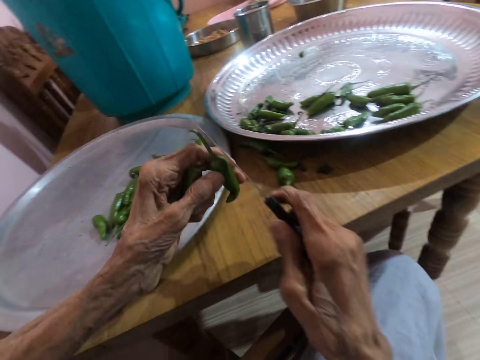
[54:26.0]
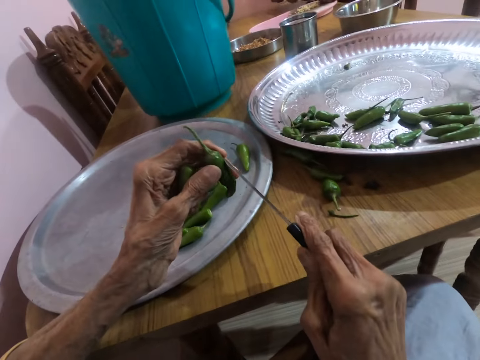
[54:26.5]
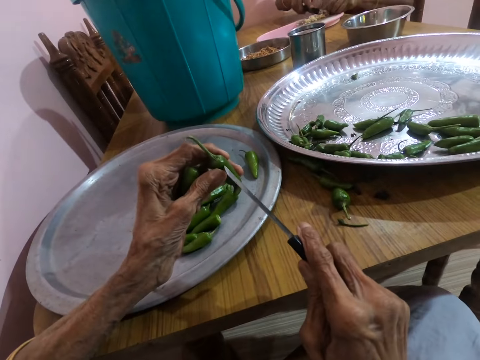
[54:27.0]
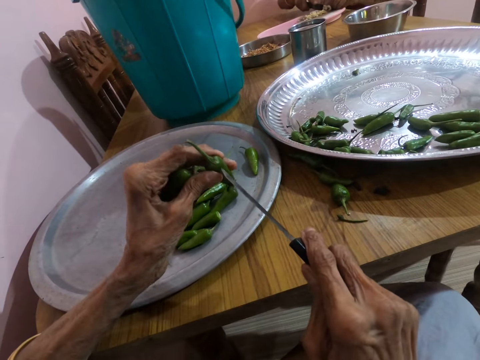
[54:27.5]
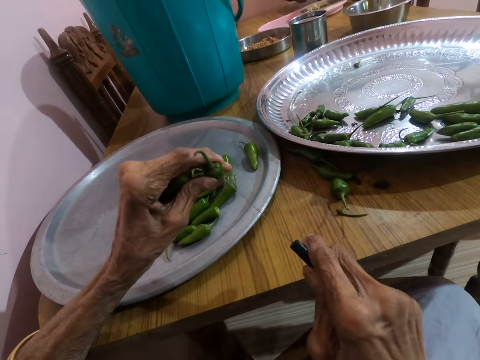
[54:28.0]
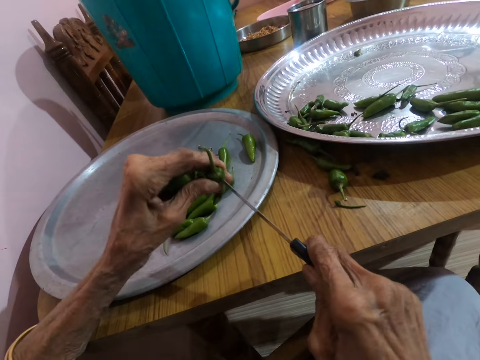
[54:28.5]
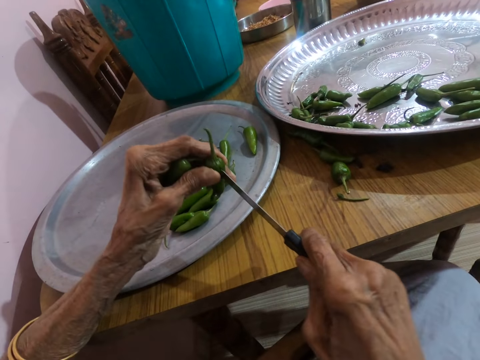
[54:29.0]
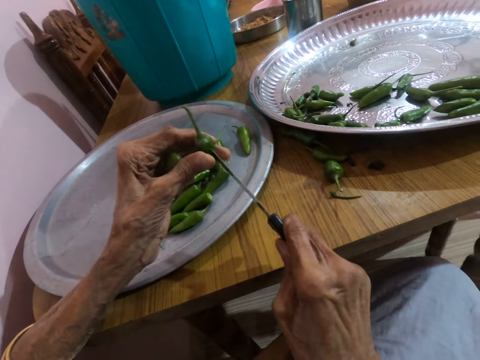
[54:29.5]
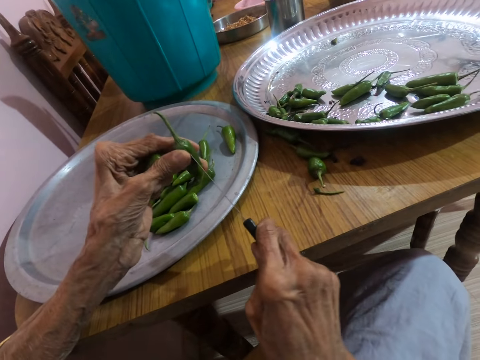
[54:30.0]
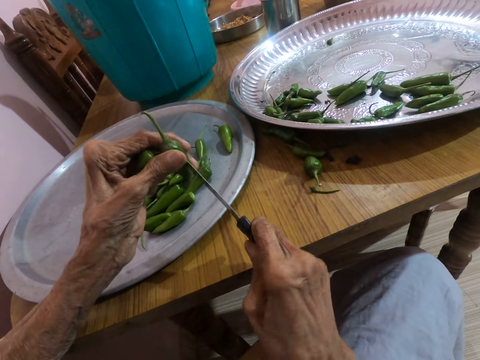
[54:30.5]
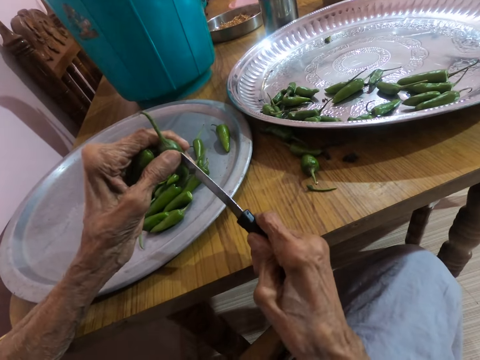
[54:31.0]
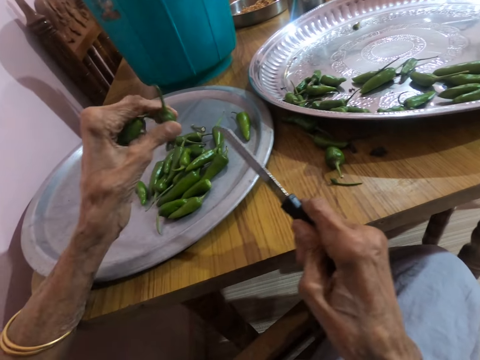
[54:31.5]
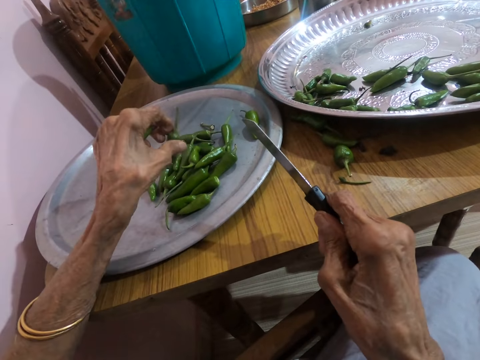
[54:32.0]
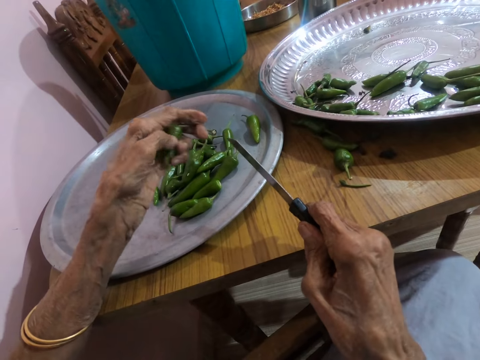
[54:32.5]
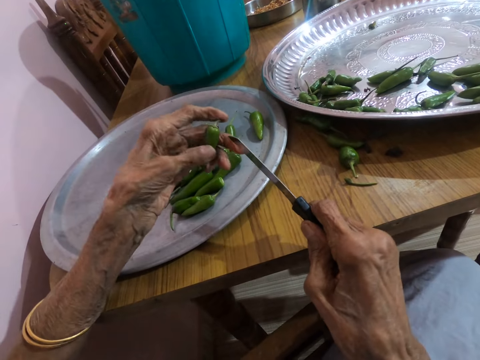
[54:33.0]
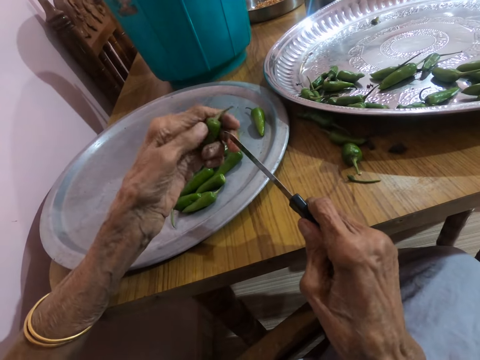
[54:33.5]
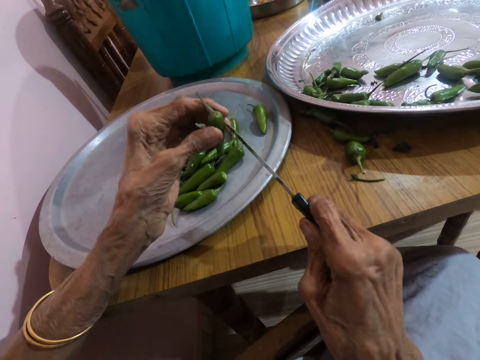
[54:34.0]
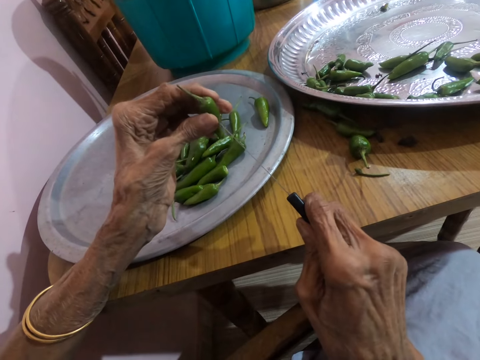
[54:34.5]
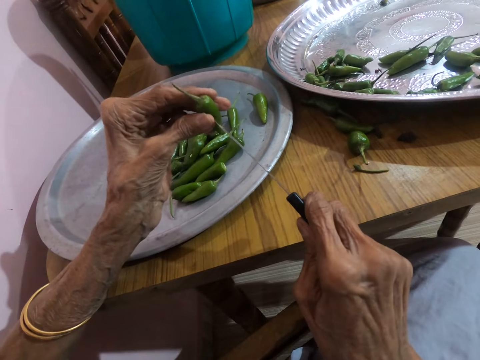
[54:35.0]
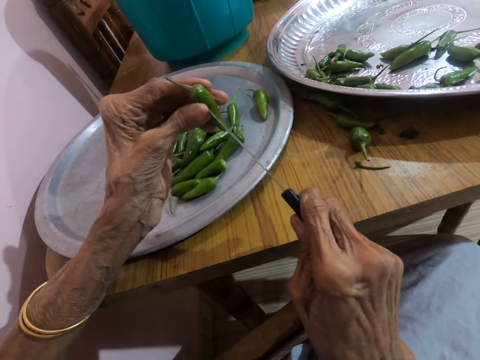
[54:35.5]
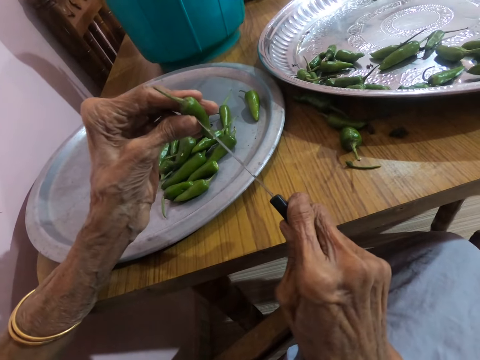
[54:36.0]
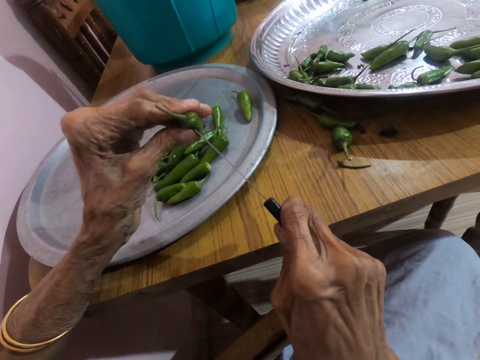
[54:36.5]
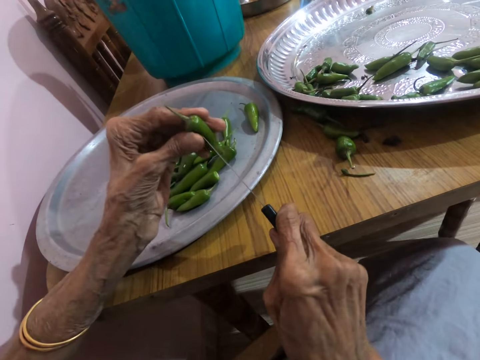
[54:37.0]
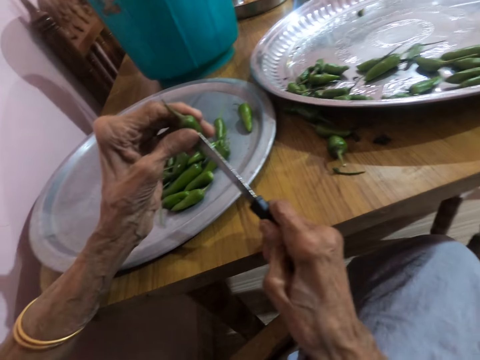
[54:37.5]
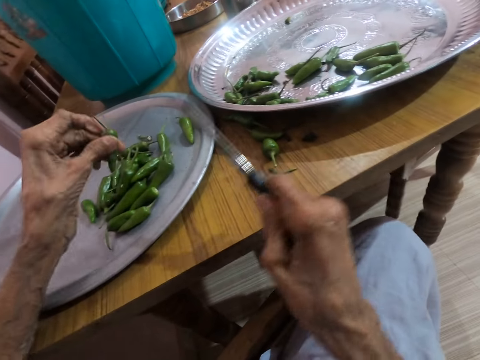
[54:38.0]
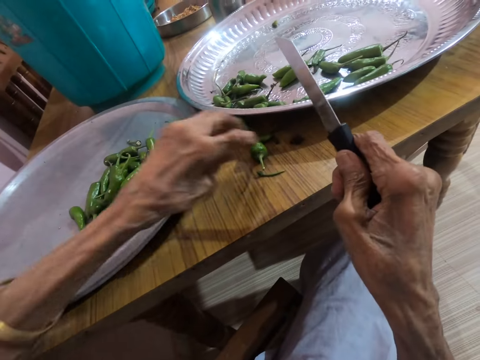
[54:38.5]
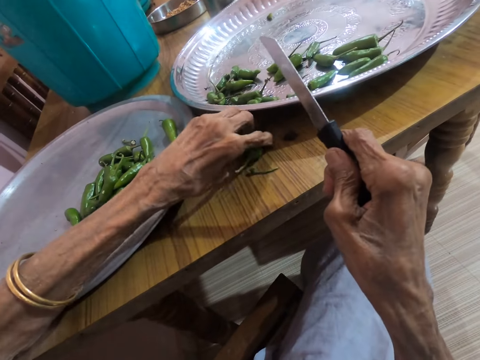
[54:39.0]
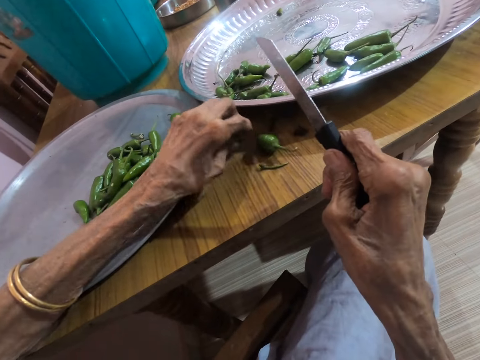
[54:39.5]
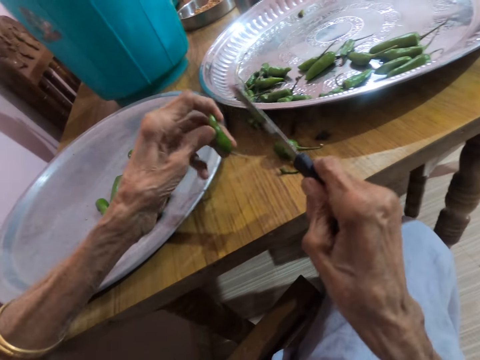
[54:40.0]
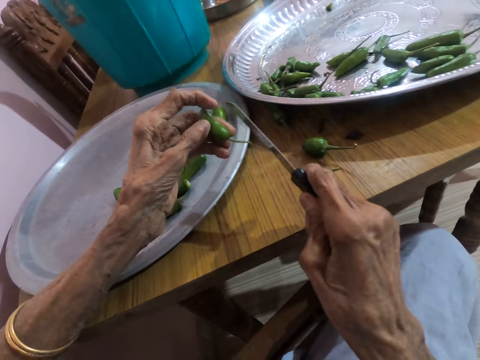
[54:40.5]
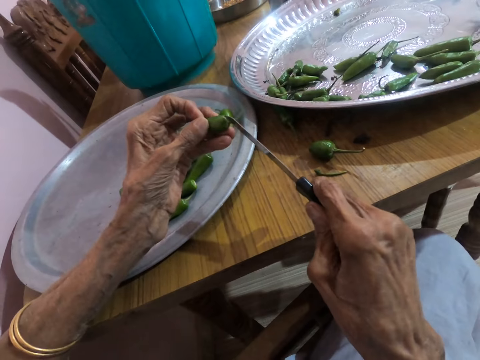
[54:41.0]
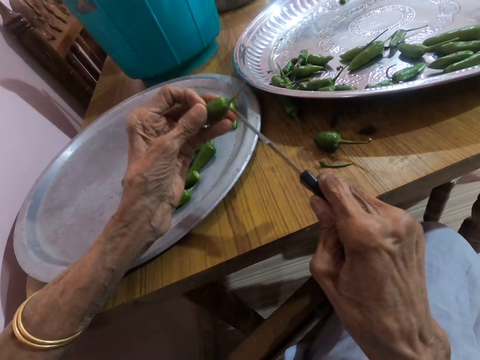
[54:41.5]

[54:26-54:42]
The camera wearer pierces the green pepper in her left hand with the knife in her right hand. She drops the green pepper in the tray with her left hand. She cuts the pepper. She pierces the green pepper in her left hand with the knife in her right hand. She drops the green pepper in the tray with her left hand. She picks the green pepper from the table with her left hand.

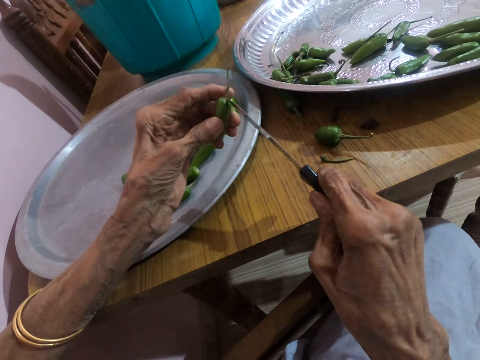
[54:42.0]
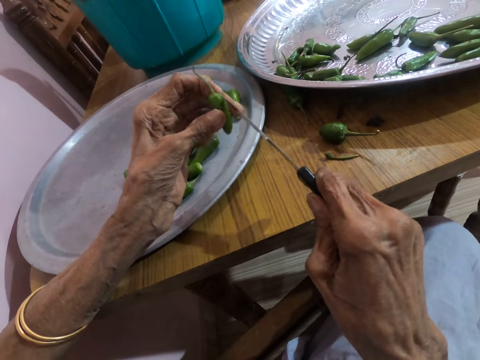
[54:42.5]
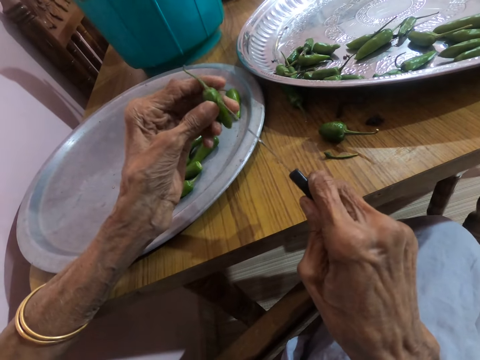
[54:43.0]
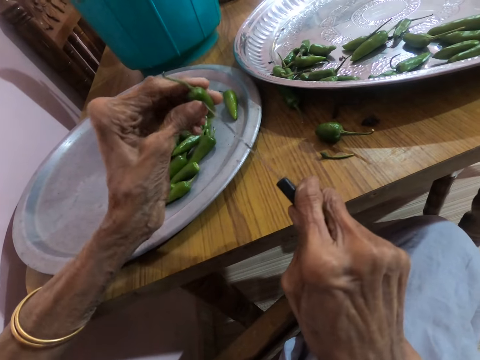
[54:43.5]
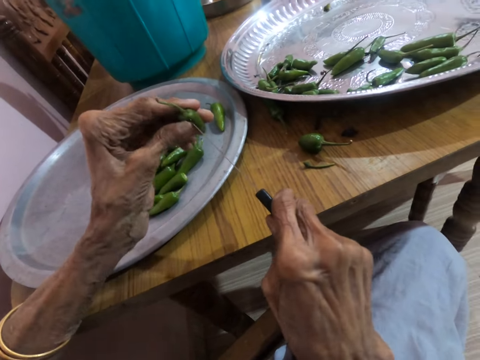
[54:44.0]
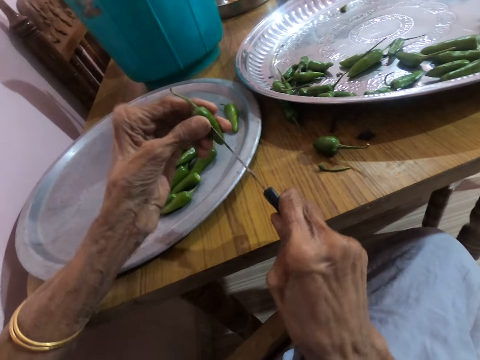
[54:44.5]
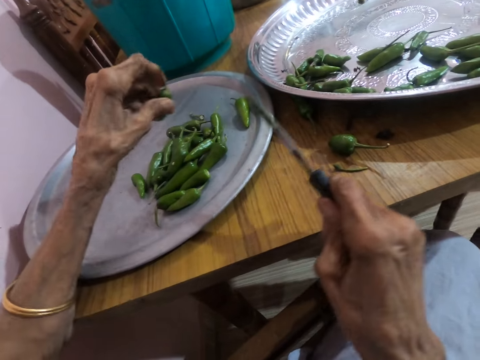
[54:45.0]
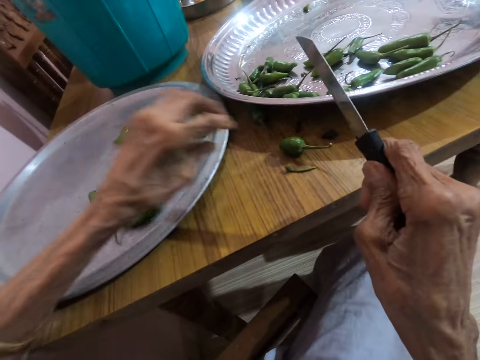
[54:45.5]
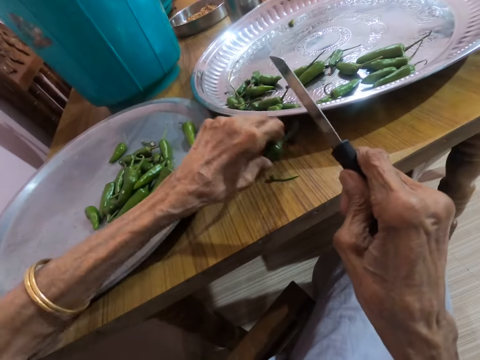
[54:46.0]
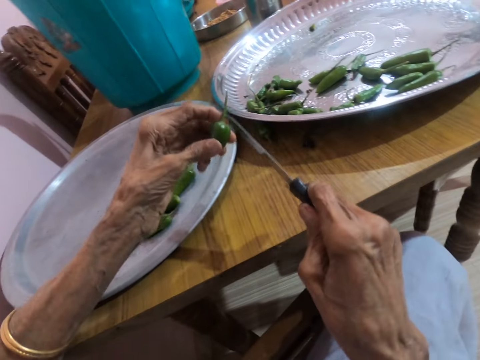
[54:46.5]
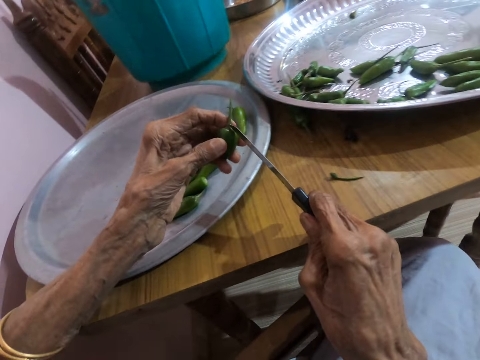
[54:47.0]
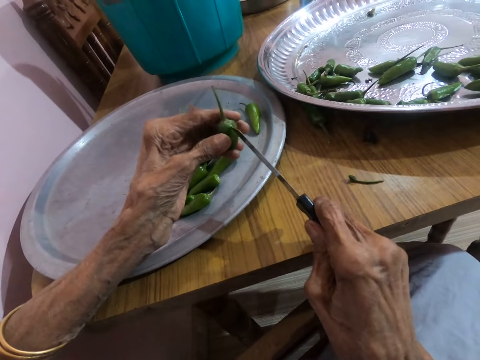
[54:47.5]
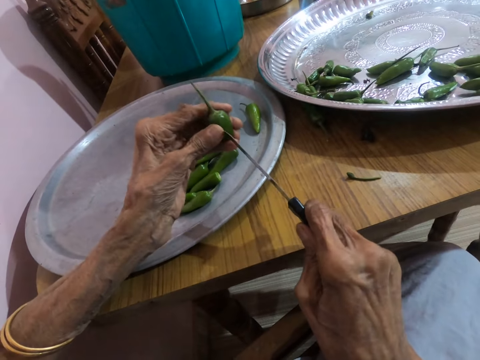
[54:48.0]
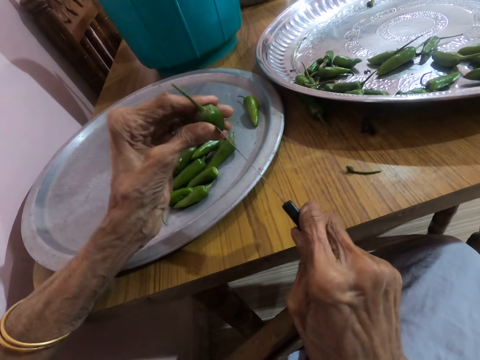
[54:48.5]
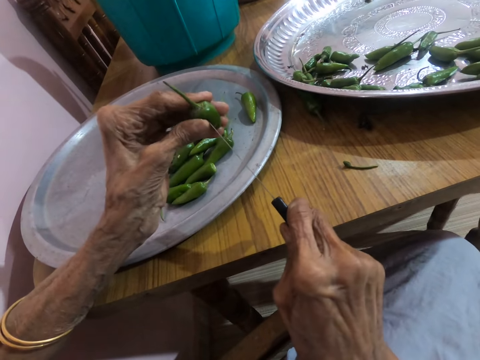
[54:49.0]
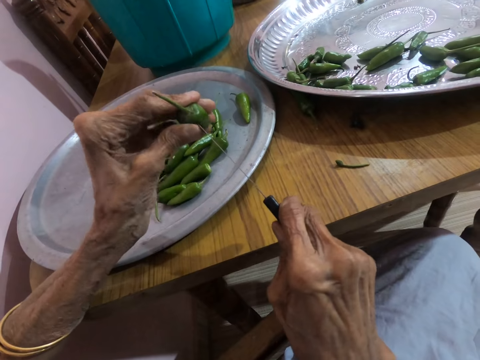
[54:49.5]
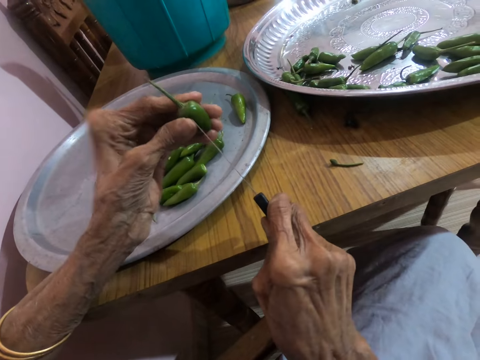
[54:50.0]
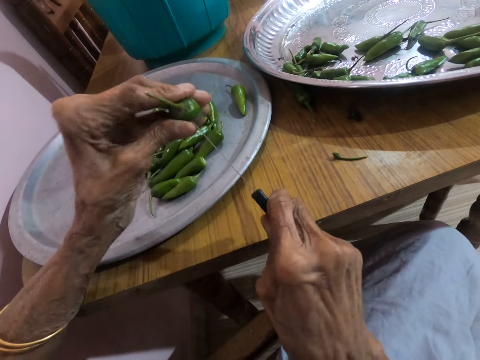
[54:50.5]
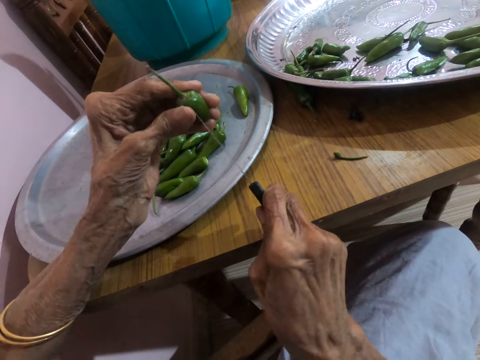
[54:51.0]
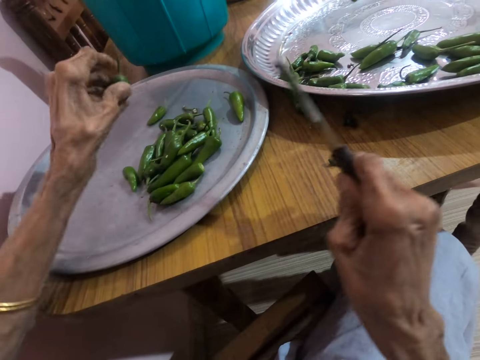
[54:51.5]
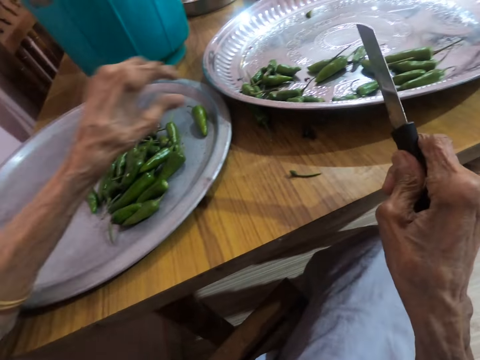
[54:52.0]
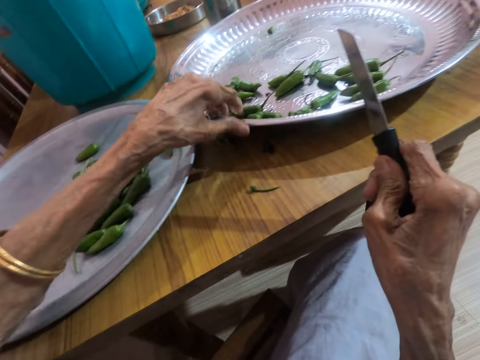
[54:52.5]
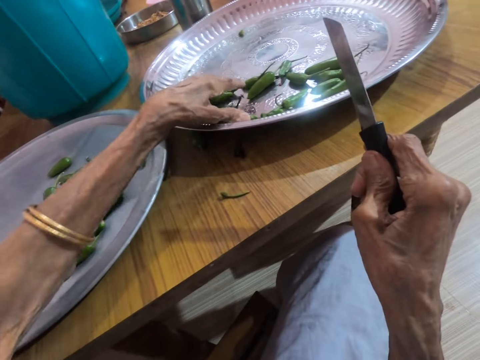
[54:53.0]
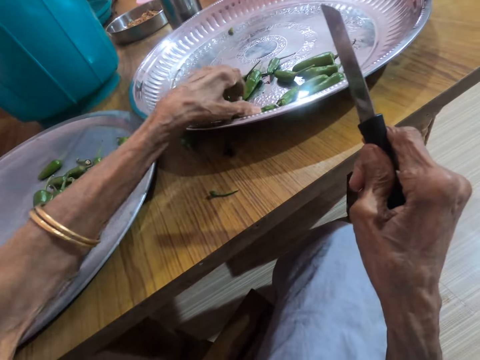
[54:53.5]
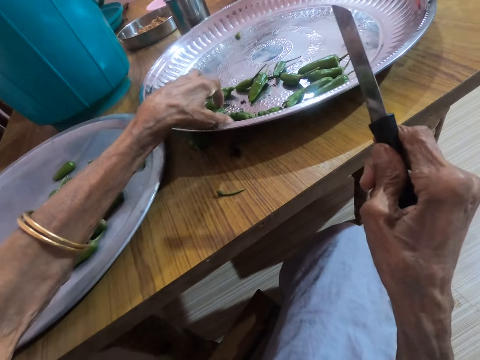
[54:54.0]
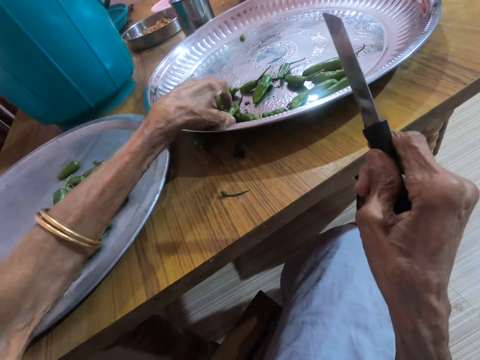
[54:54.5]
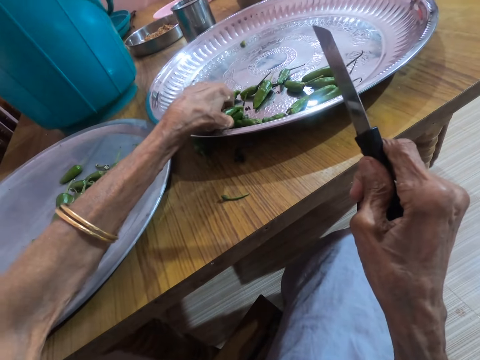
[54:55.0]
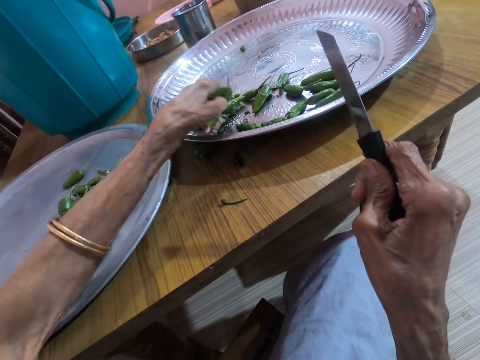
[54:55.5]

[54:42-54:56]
The camera wearer pierces the green pepper in her left hand with the knife in her right hand. She drops the green pepper in the tray with her left hand. She picks the green peppers from the table with her left hand. She pierces the green pepper in her left hand with the knife in her right hand. She drops the green pepper in the tray with her left hand. She picks some green peppers from the tray with her left hand.
